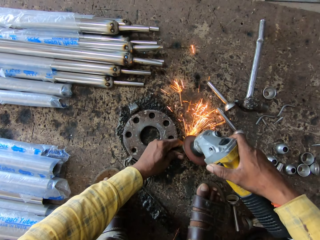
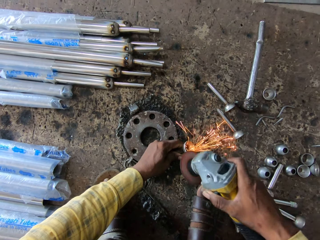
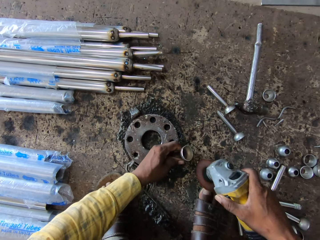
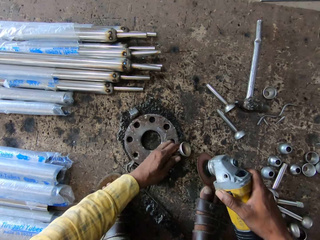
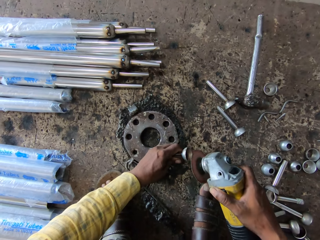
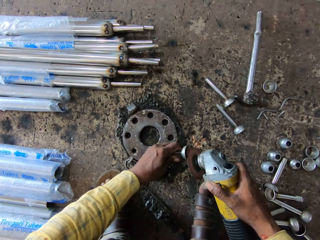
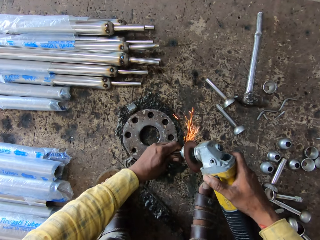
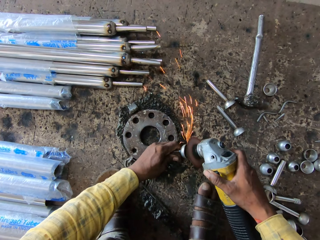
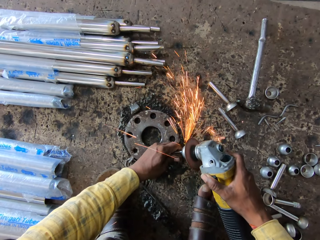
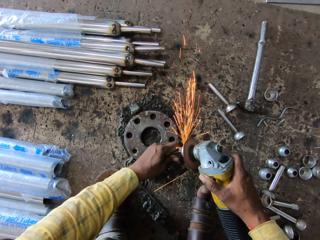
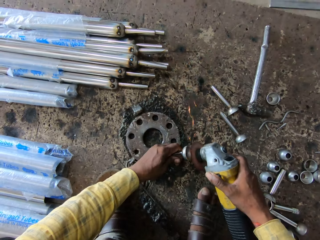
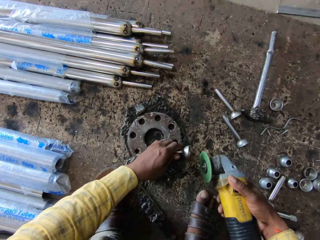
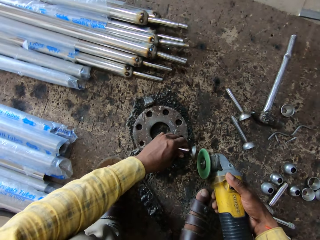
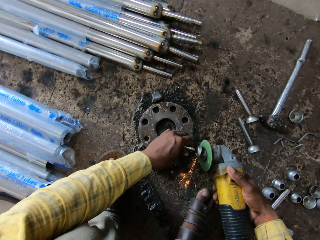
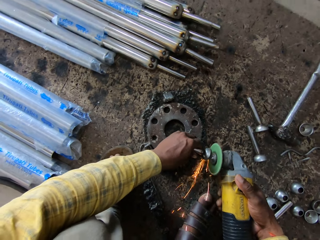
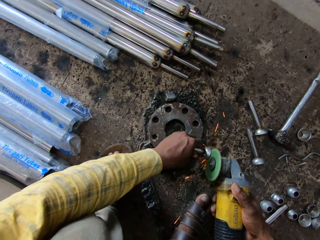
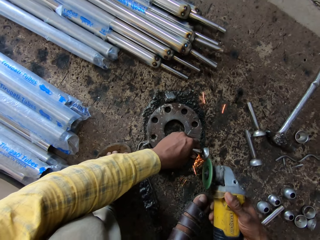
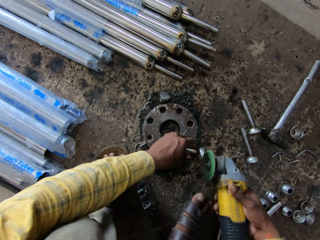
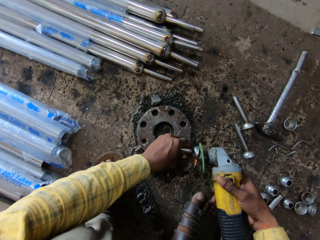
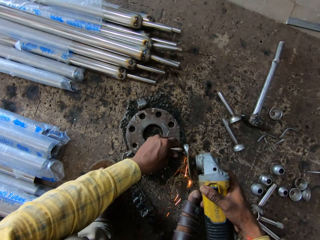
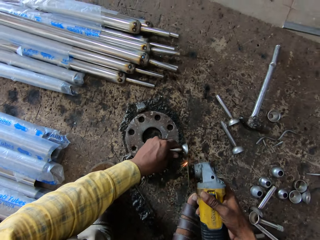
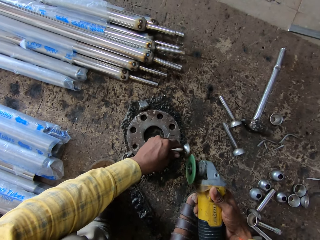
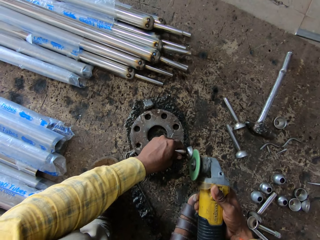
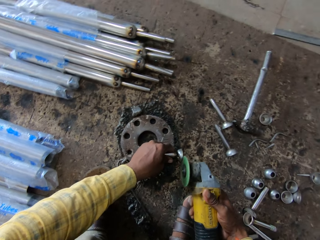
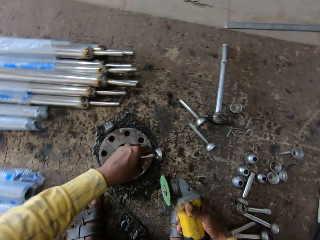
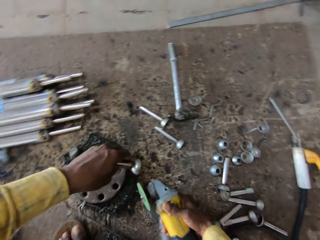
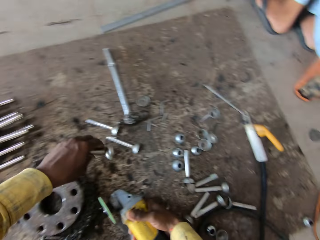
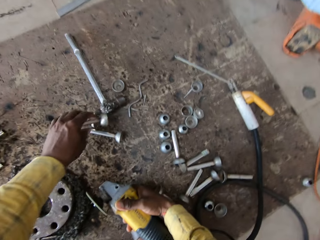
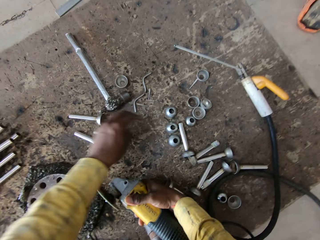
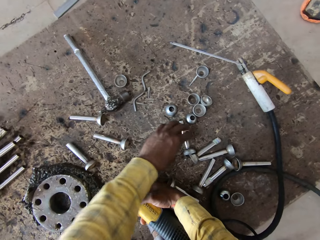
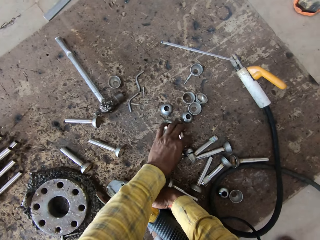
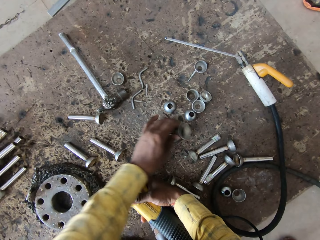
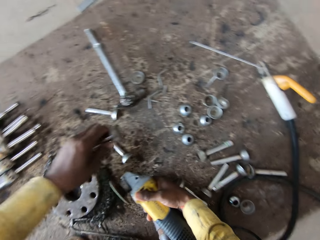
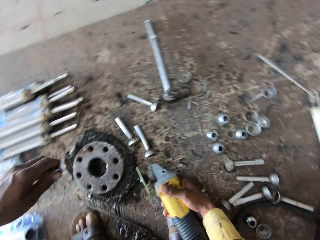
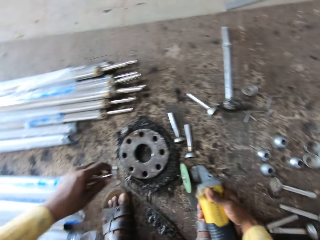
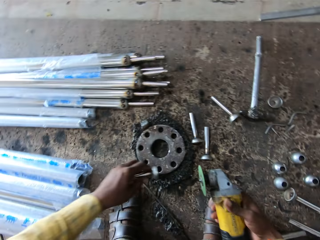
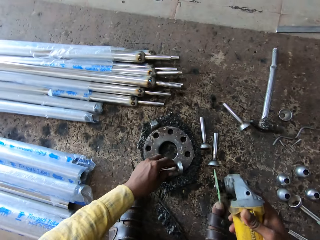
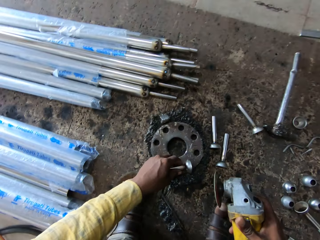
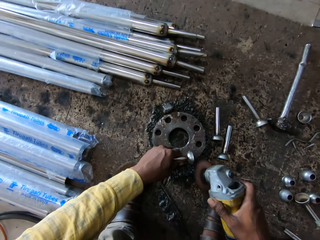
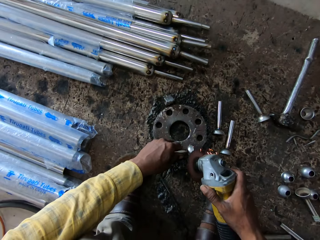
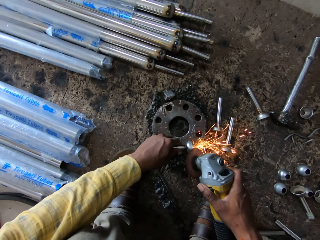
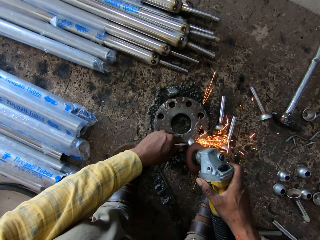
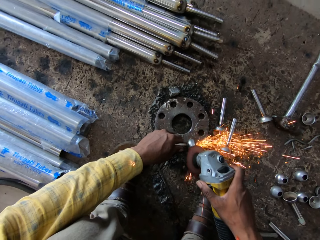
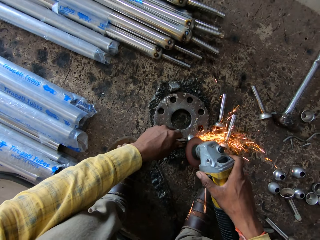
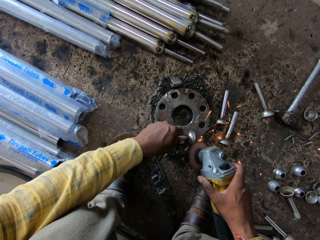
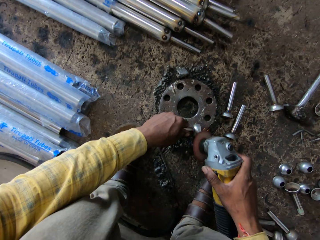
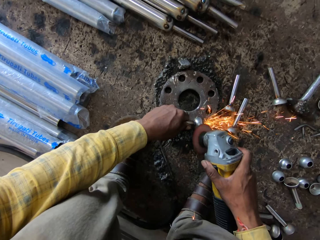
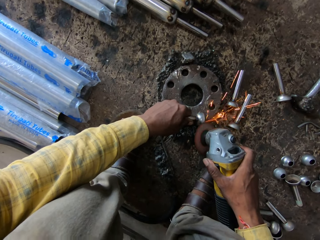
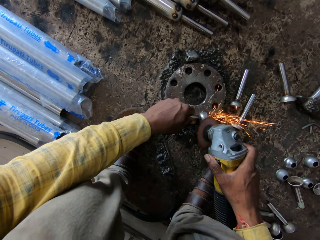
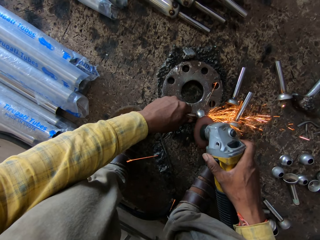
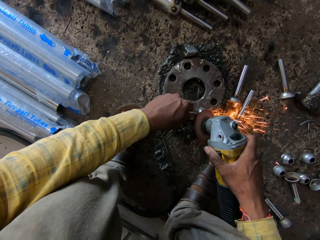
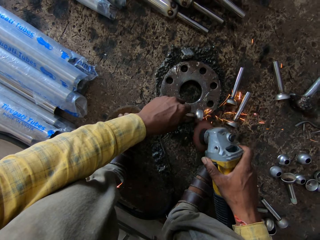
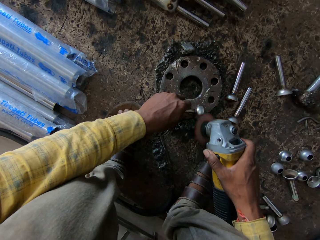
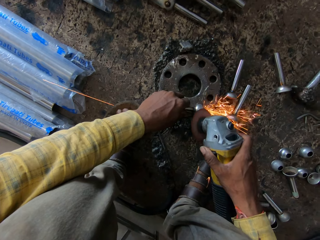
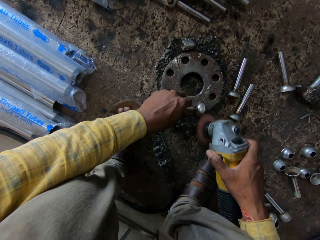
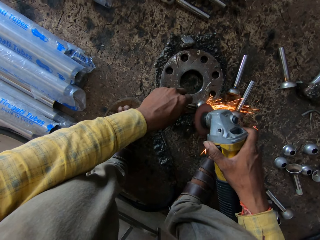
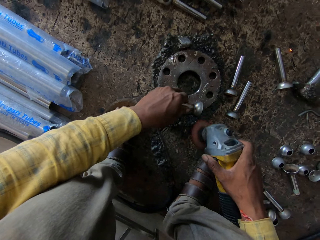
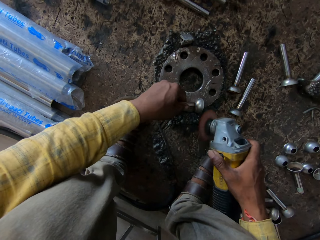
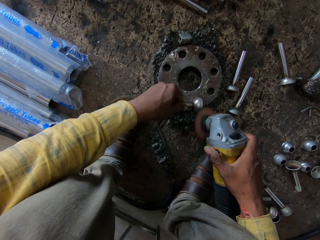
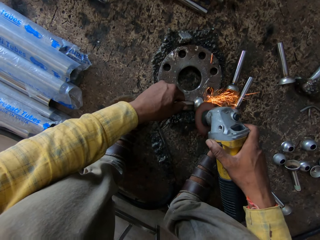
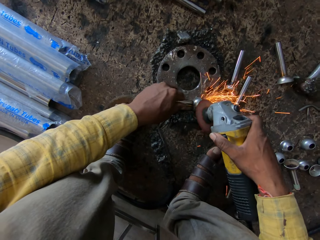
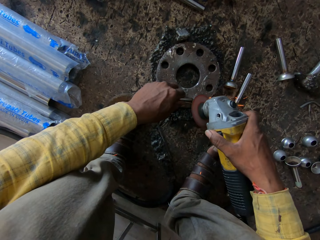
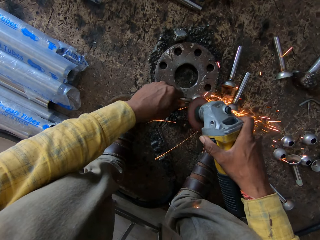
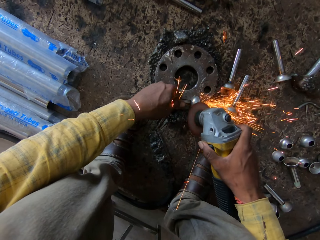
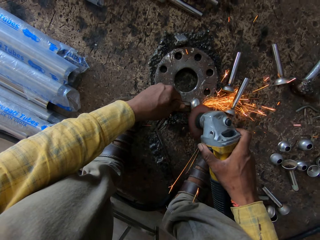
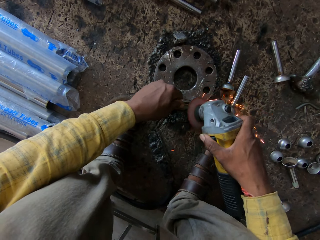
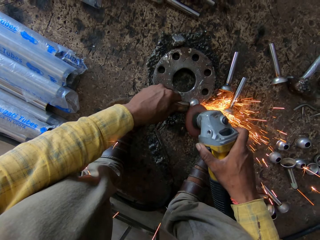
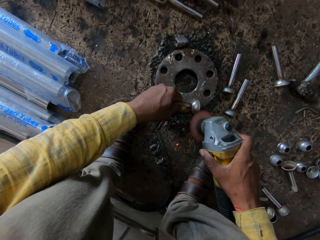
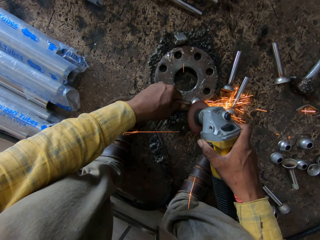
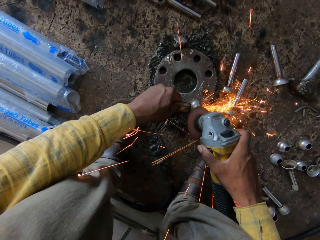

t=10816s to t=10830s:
The camera wearer turns the curtain screwfix. They polish the curtain screwfix with an angle grinder. They turn the curtain screwfix. They polish the curtain screwfix with the angle grinder. They put the curtain screwfix down on the ground. They pick up the curtain screwfix on the ground. They put the curtain screwfix down. They polish the curtain screwfix with the angle grinder. They weld the steel with the welding machine.

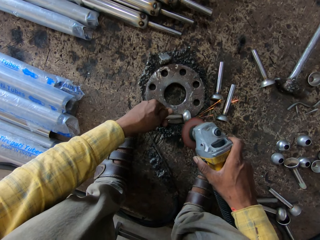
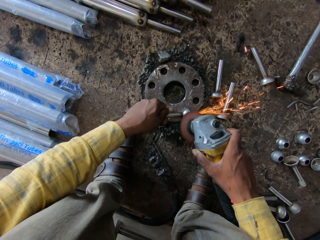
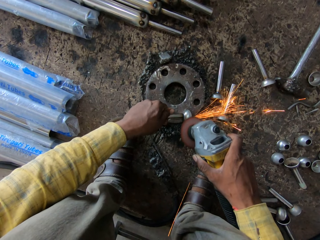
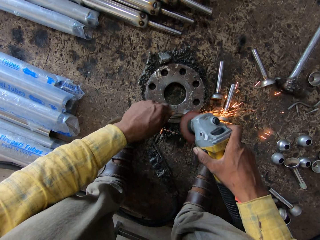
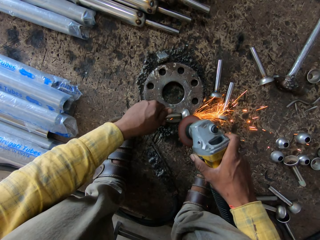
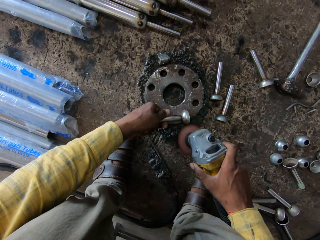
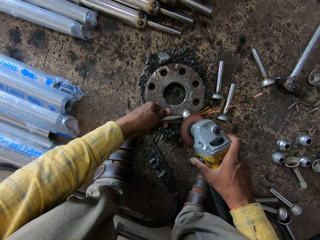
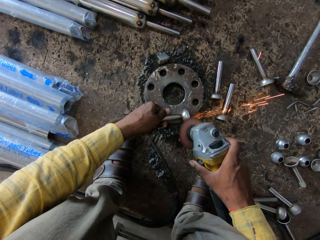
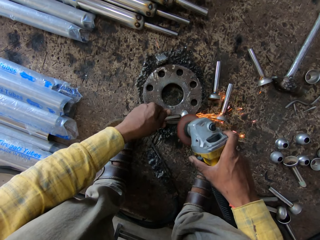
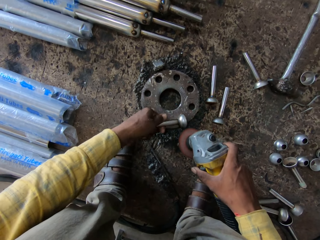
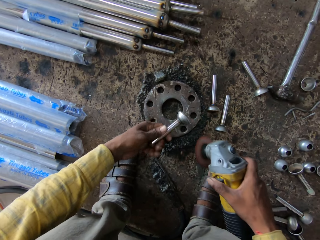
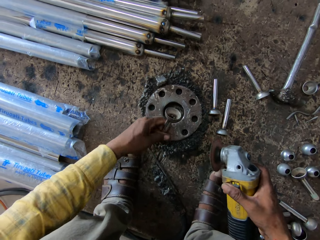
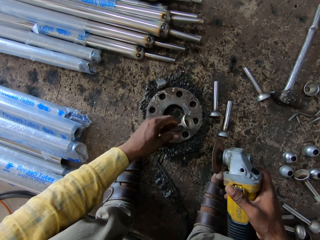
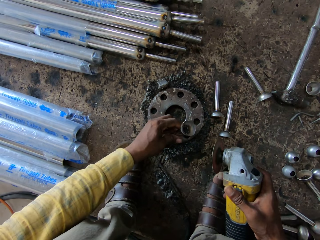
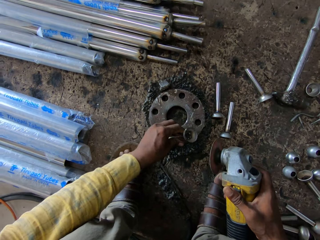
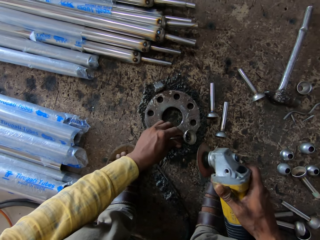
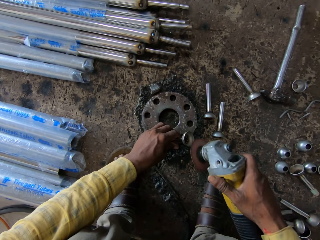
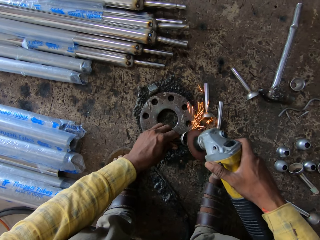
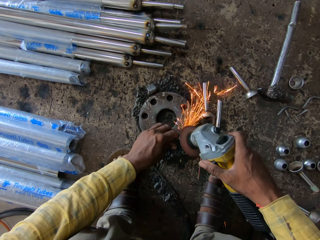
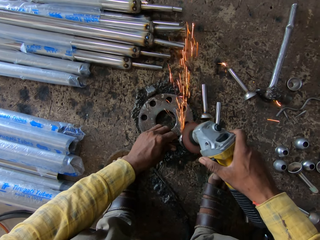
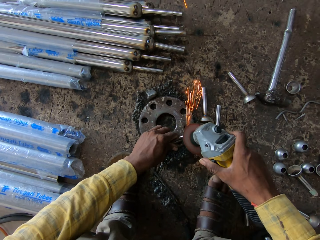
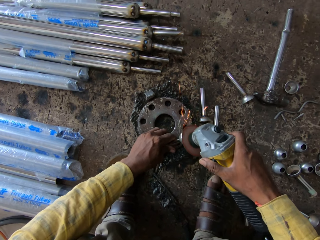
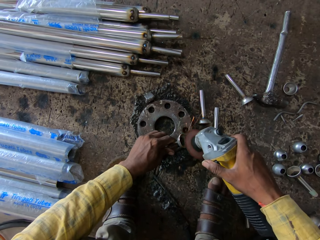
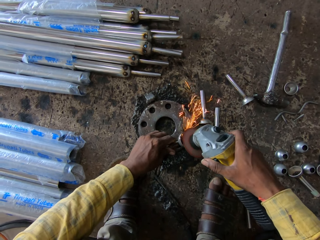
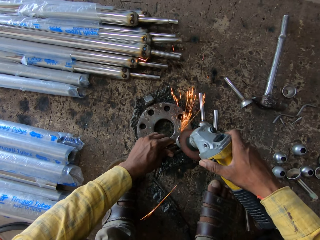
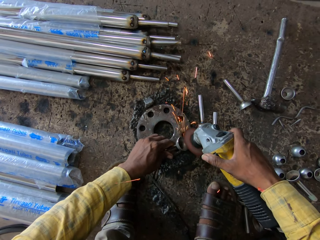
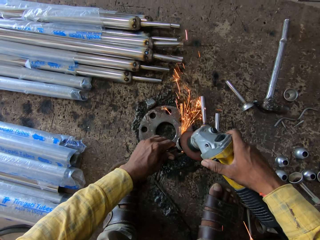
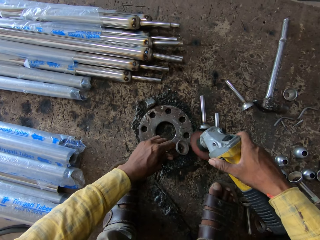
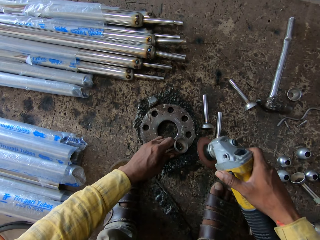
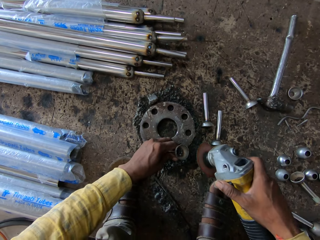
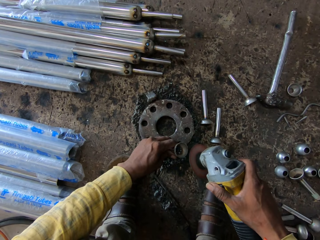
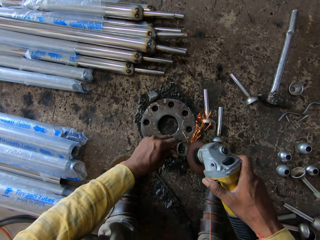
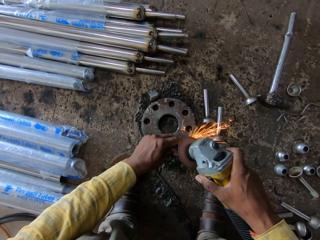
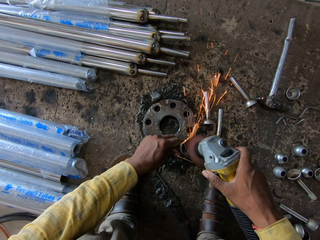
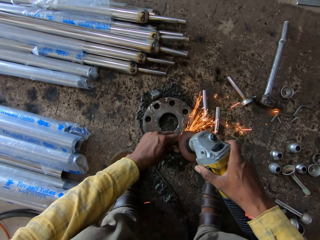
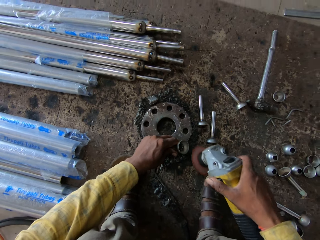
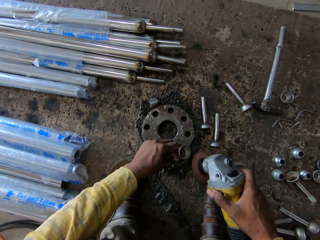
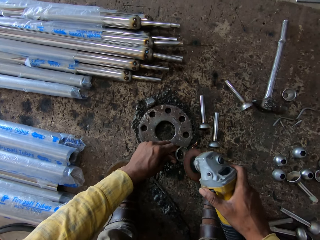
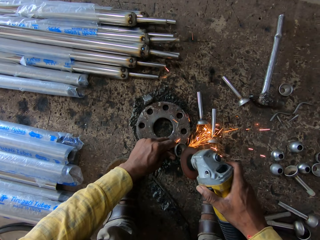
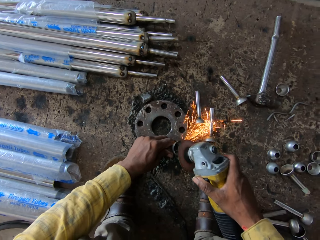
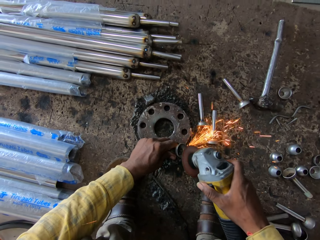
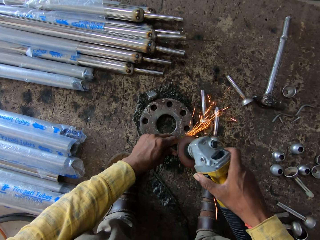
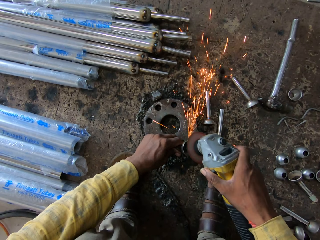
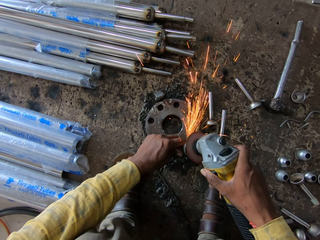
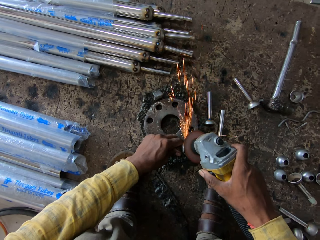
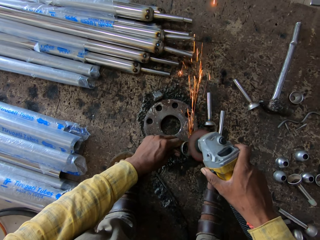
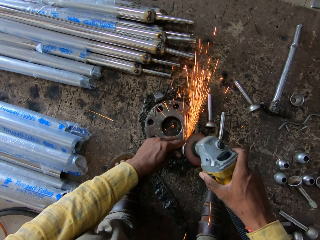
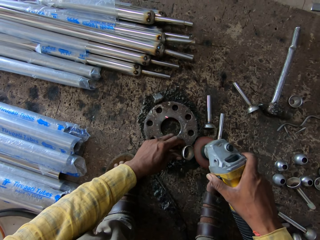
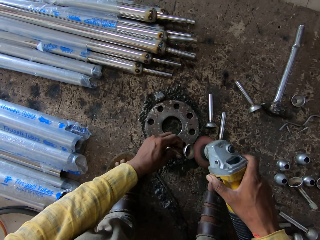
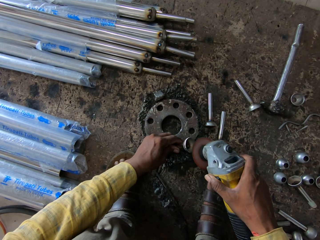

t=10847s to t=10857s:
The camera wearer turns the curtain screwfix. They polish the curtain screwfix with an angle grinder.
